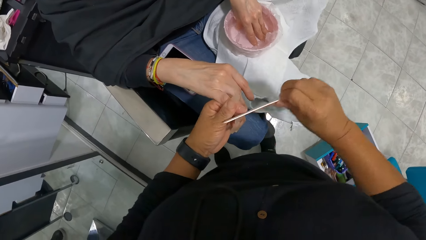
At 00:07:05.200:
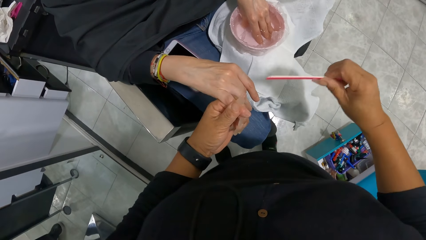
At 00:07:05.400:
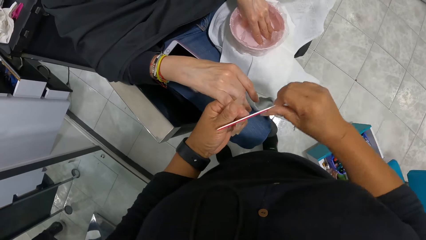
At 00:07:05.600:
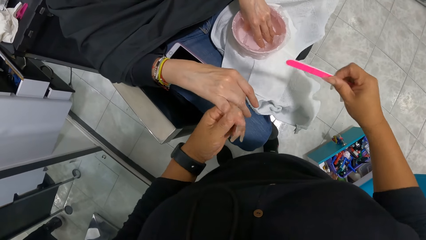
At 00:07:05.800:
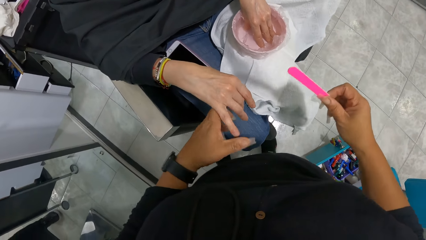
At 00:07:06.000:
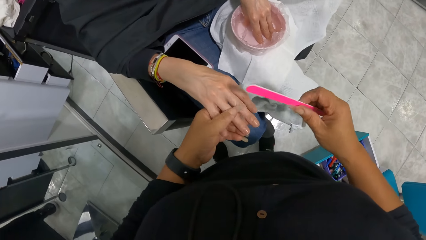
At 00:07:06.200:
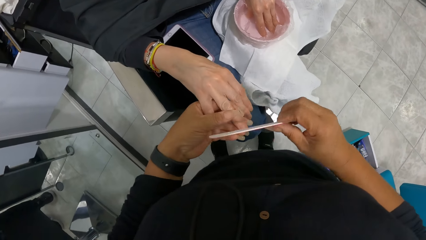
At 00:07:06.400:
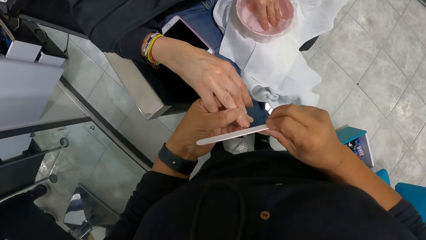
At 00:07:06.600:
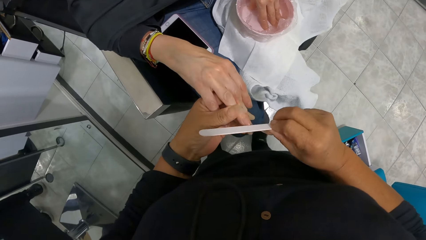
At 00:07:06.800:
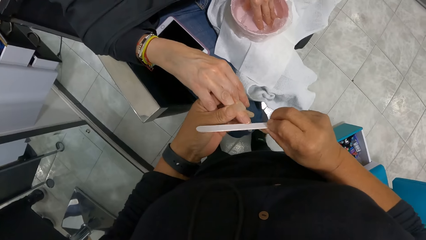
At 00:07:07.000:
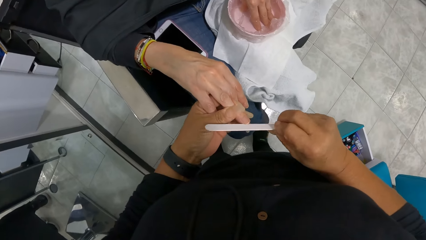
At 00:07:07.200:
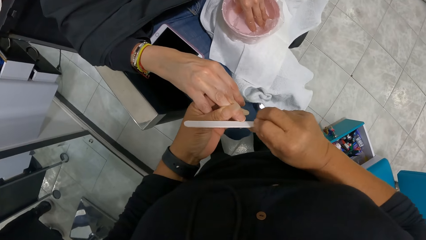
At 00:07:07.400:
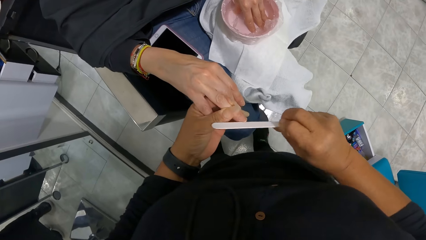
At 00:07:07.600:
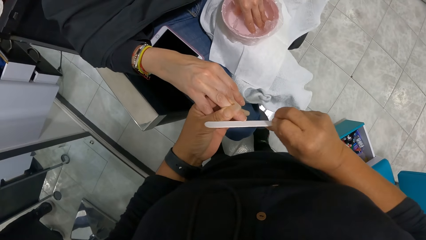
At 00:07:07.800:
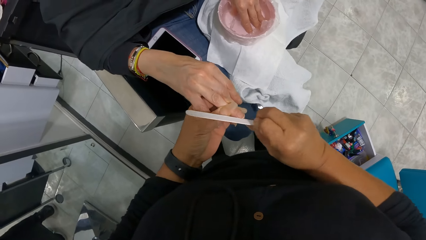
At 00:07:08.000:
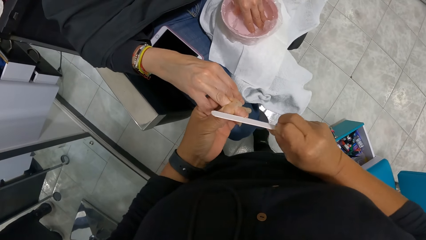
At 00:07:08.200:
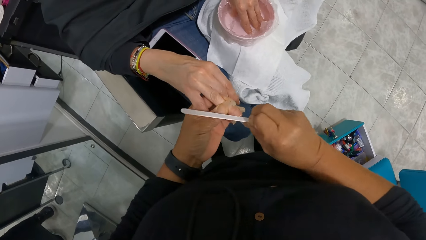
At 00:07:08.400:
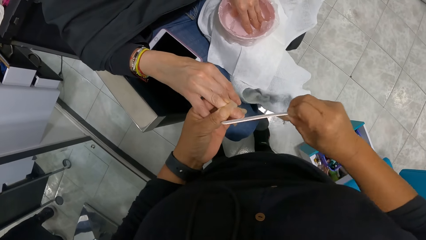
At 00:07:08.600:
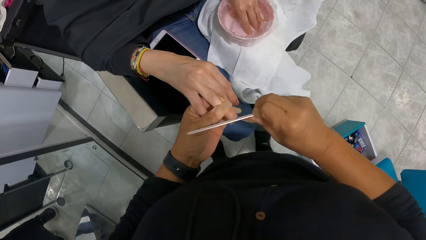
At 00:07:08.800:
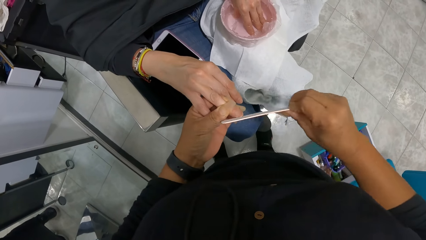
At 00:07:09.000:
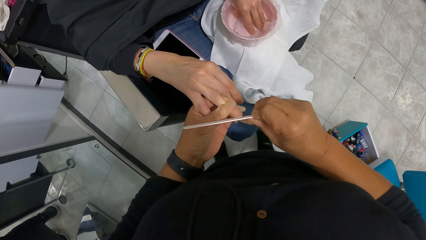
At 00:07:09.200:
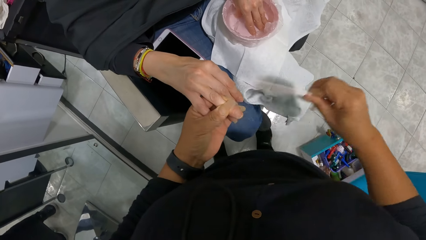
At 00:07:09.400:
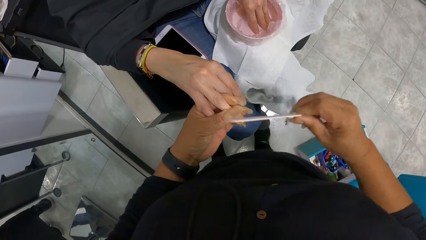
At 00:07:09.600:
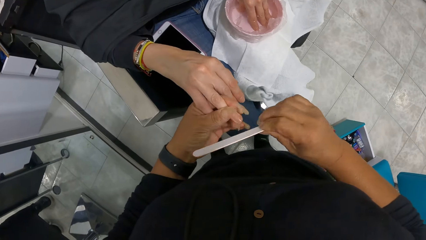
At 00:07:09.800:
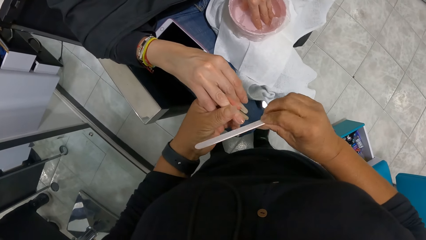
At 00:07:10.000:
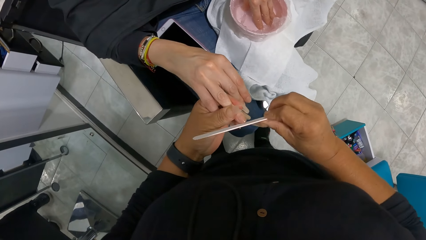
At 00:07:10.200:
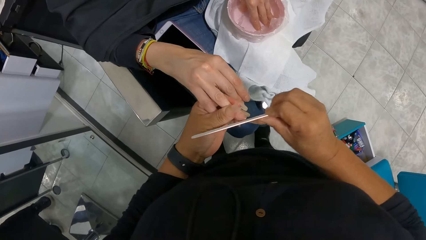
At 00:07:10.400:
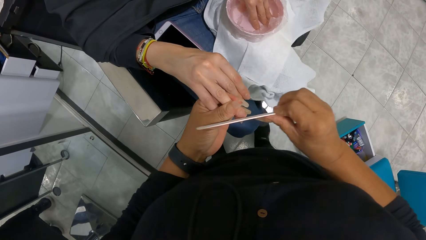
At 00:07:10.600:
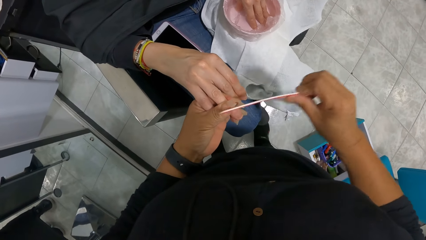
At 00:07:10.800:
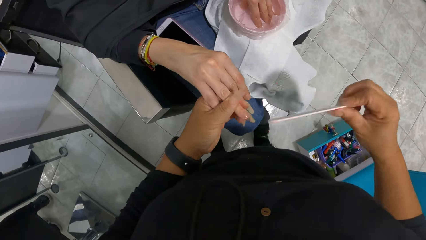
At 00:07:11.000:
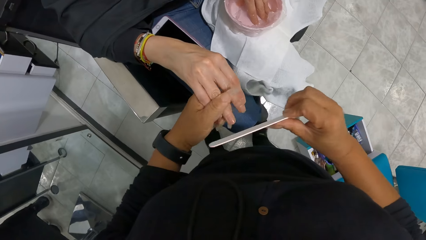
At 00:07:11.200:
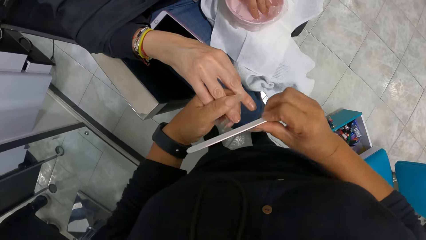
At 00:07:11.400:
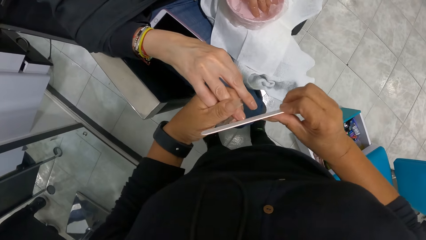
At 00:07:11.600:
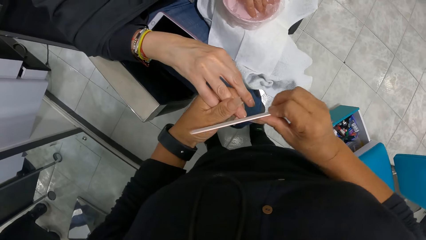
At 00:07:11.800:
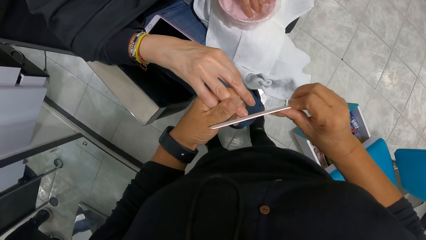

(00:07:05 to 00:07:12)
The camera wearer files a woman's right hand finger with a nail filer in her right hand.

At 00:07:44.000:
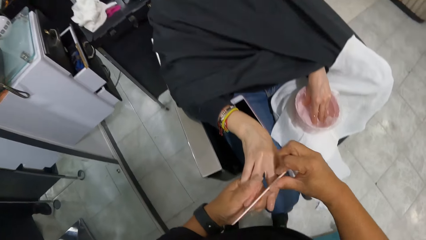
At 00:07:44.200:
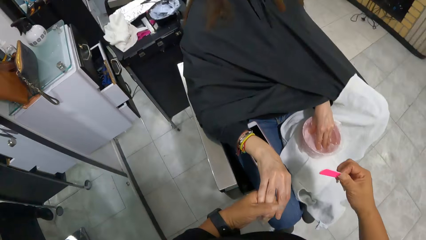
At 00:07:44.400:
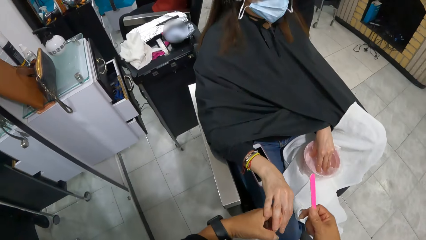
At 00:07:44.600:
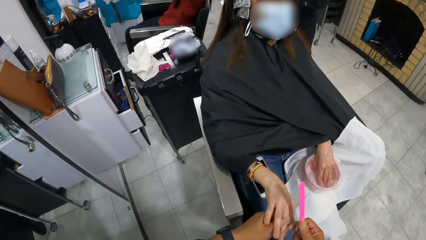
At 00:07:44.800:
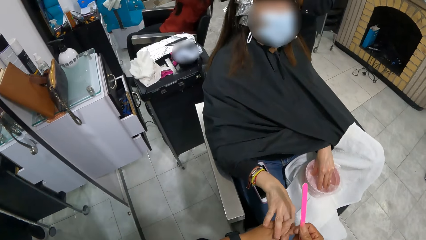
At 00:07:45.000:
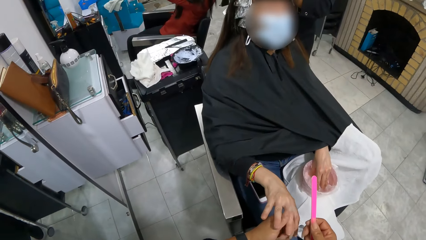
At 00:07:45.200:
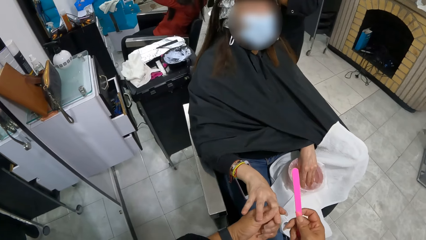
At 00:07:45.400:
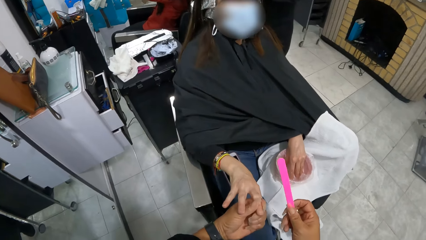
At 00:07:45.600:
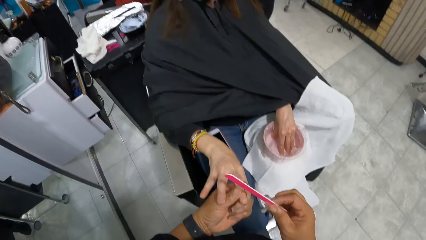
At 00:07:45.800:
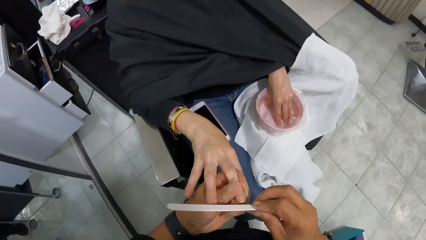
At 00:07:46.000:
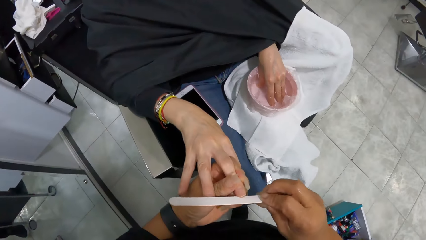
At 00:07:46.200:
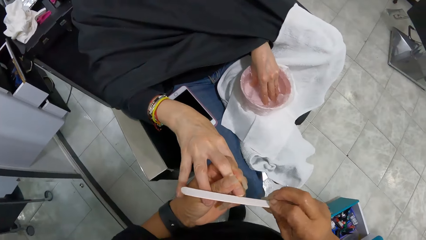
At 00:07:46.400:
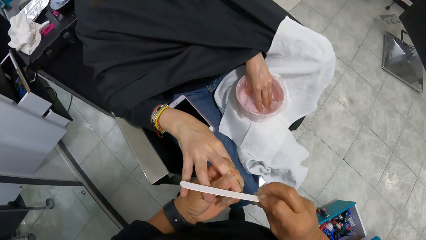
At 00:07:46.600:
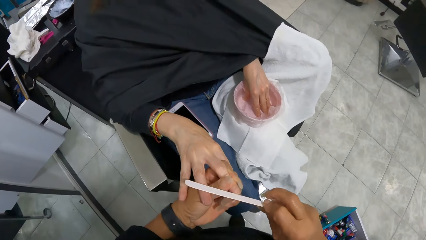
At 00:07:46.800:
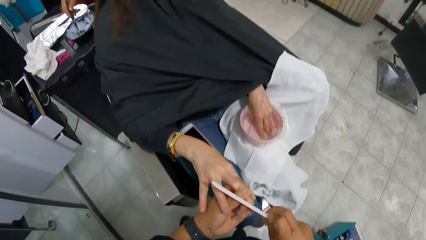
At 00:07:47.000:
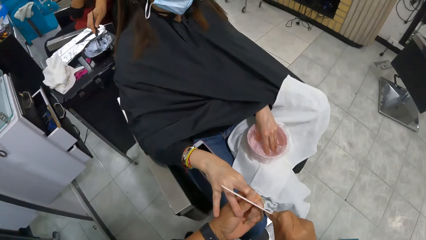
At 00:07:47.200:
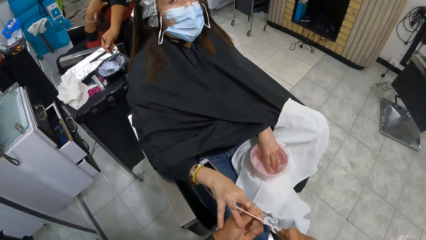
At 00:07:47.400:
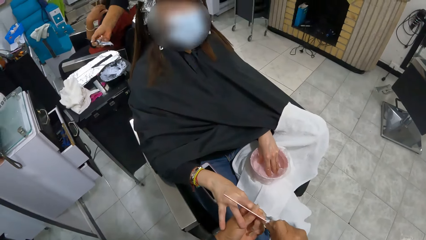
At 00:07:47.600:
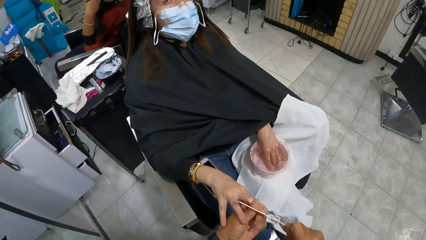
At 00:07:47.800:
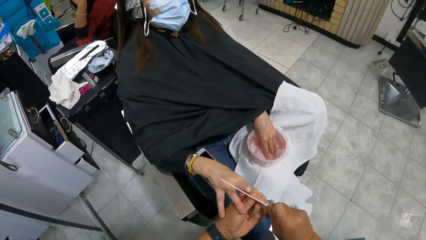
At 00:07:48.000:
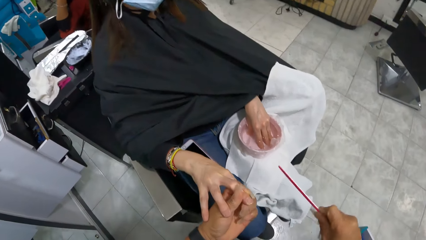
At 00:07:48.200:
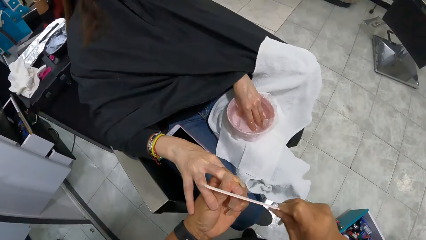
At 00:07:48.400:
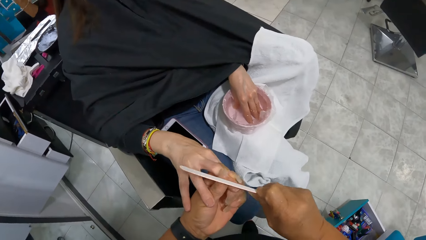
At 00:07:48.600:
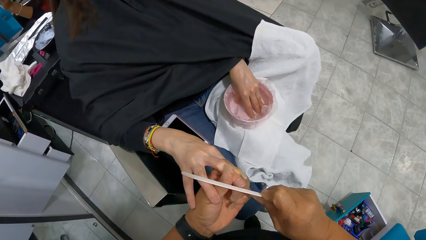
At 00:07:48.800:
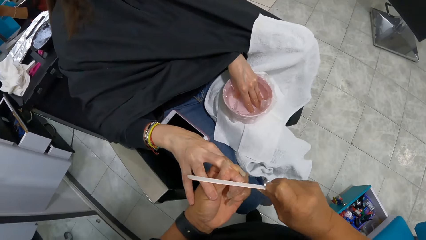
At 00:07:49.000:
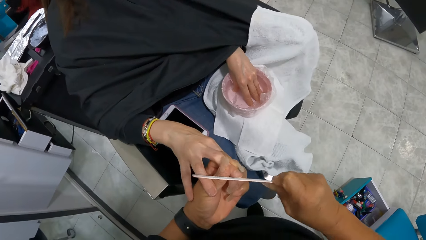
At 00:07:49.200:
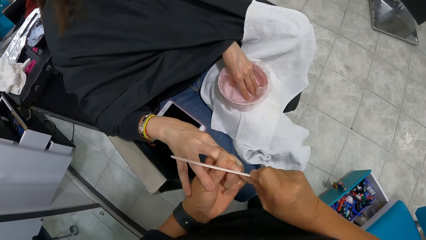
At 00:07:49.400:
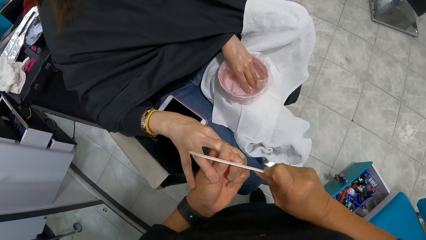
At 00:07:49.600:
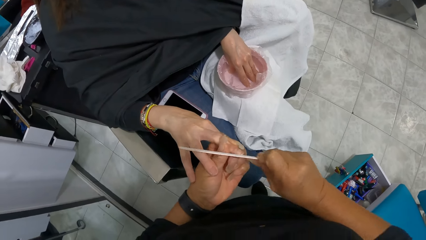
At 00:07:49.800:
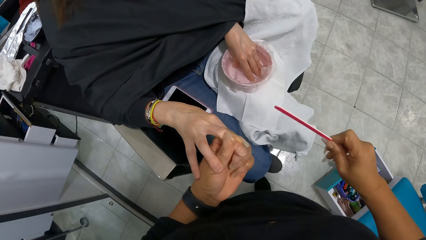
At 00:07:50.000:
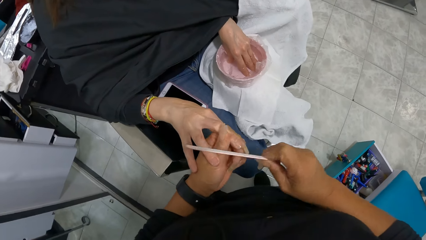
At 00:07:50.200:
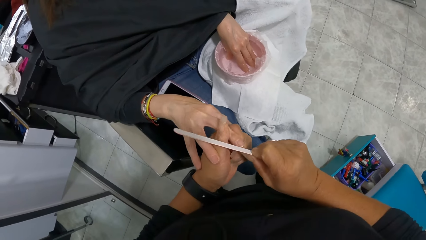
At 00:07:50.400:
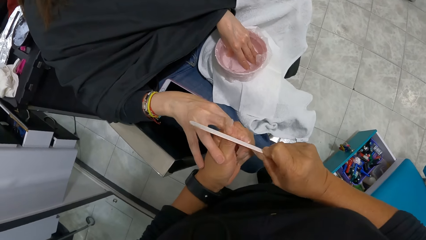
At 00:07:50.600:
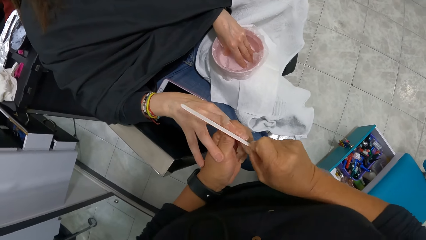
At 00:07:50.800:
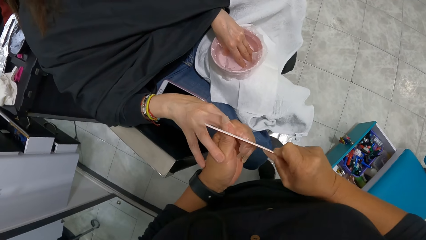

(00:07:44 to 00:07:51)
The camera wearer files a woman's right hand finger with a nail filer in her right hand.

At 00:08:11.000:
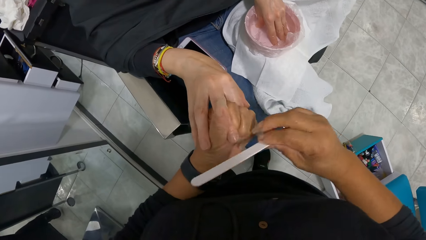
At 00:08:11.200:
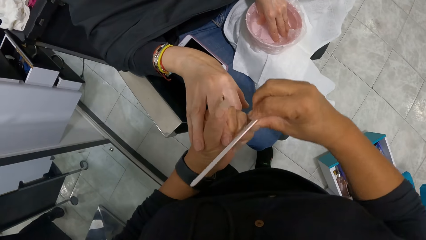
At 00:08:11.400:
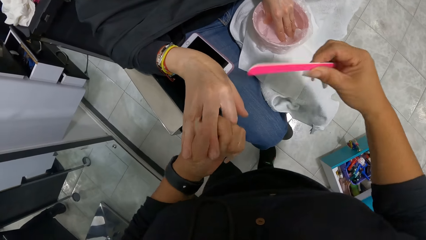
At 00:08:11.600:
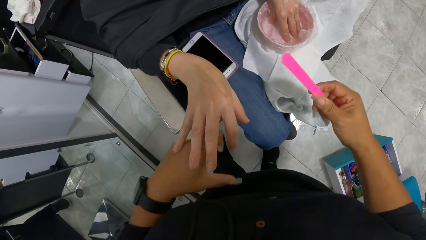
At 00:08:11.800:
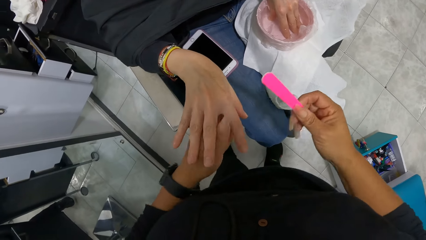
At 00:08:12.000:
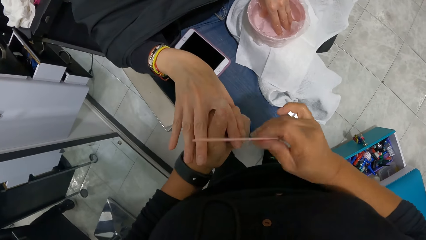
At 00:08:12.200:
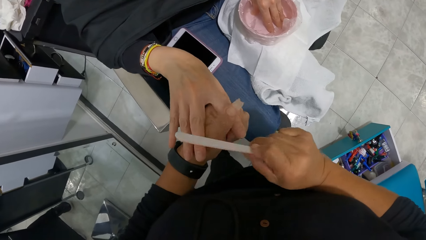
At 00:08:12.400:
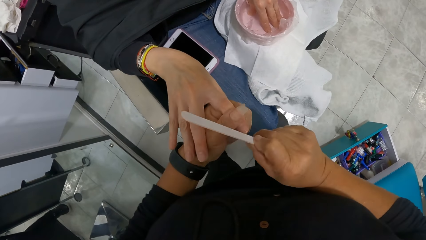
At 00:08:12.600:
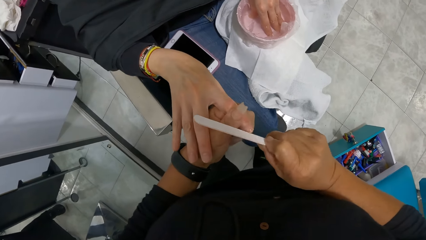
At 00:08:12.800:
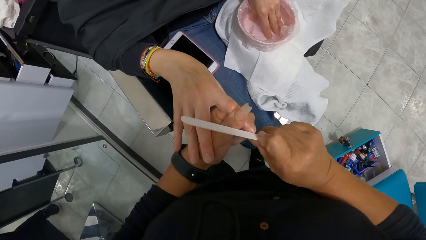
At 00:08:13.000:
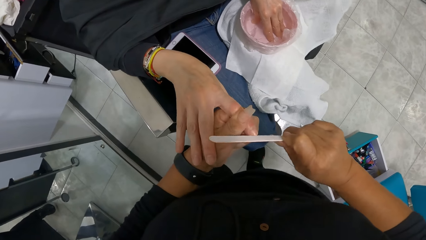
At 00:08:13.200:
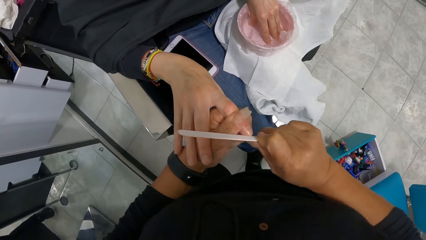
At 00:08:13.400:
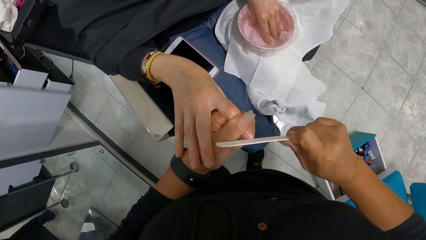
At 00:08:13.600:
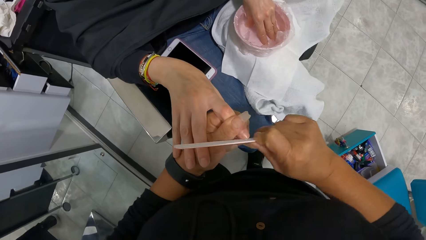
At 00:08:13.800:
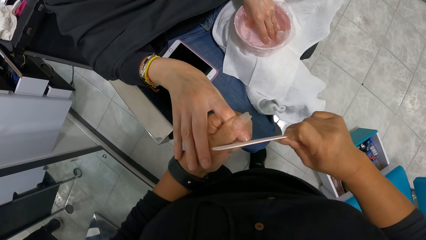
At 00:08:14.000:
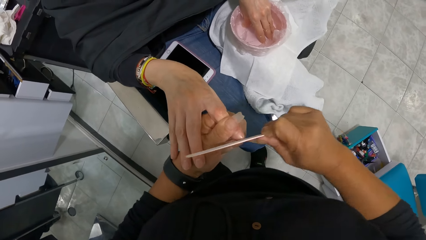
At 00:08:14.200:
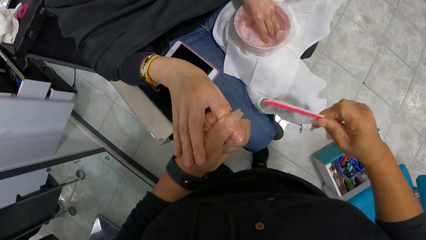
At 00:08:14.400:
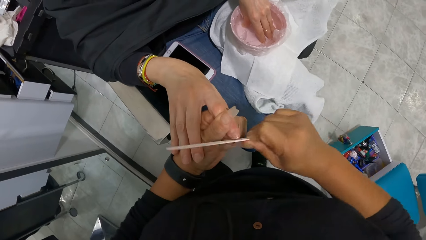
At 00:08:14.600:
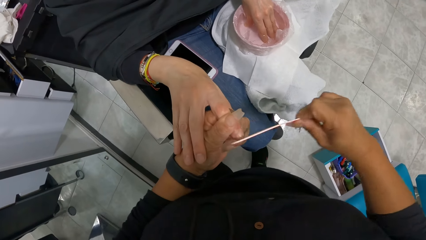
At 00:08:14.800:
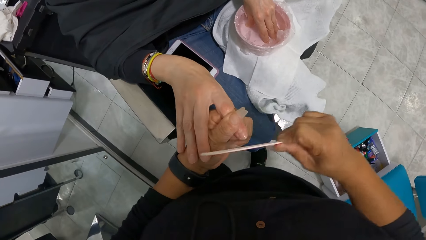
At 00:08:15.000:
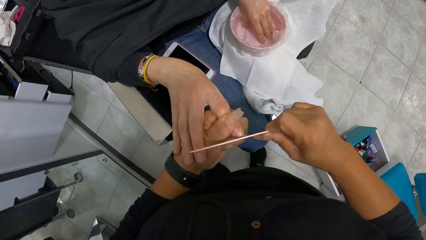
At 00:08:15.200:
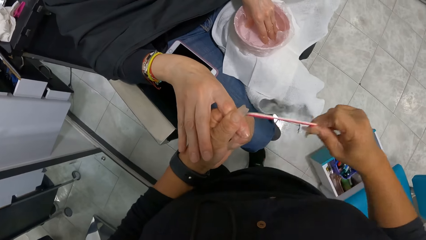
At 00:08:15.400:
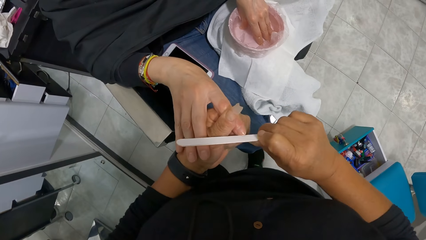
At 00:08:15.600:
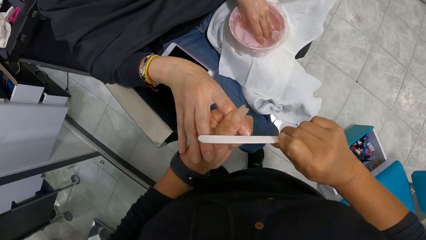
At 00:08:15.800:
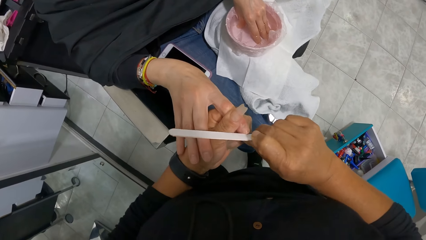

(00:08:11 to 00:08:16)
The camera wearer files a woman's right hand finger with a nail filer in her right hand.
